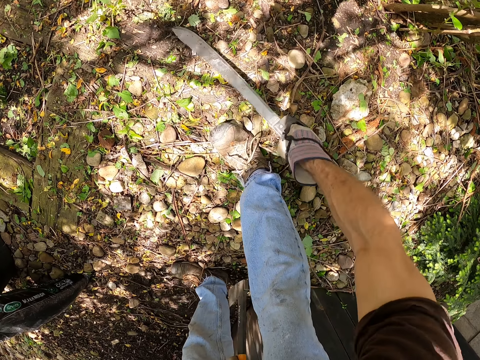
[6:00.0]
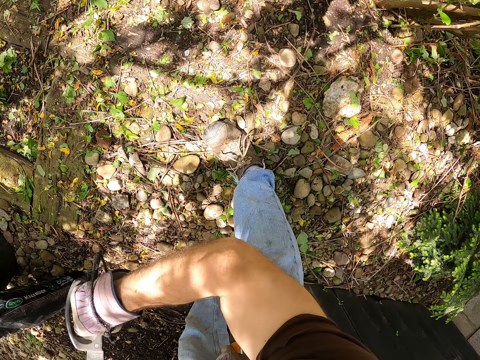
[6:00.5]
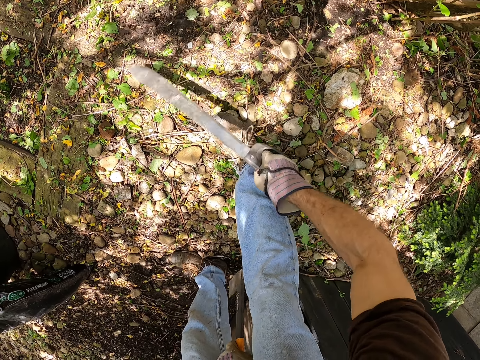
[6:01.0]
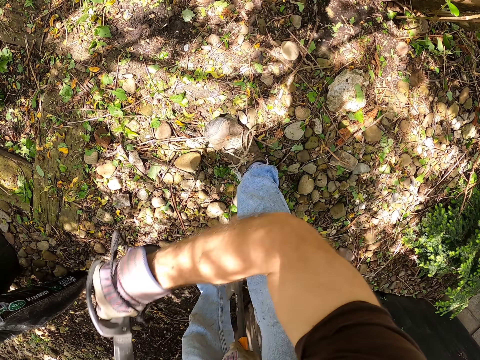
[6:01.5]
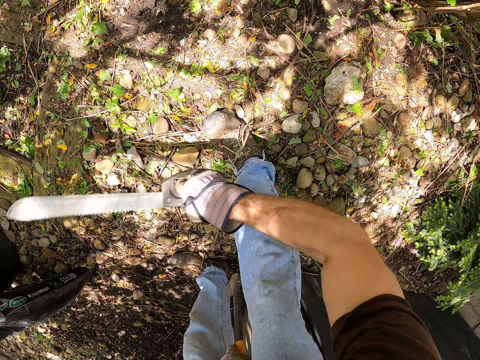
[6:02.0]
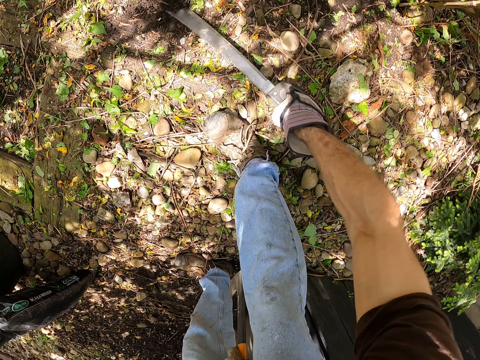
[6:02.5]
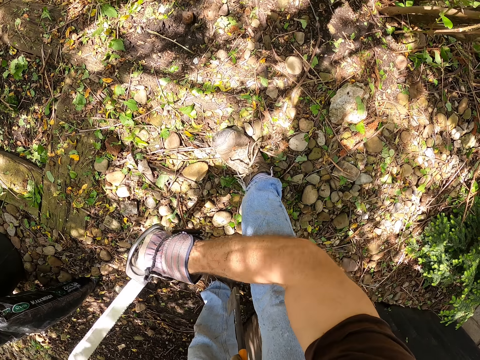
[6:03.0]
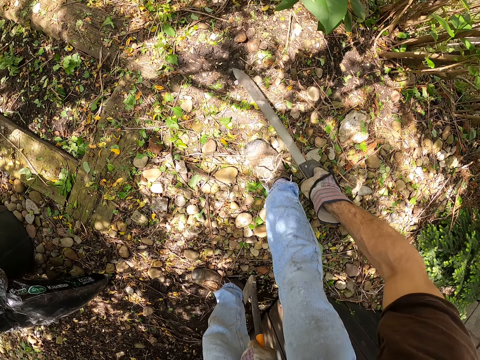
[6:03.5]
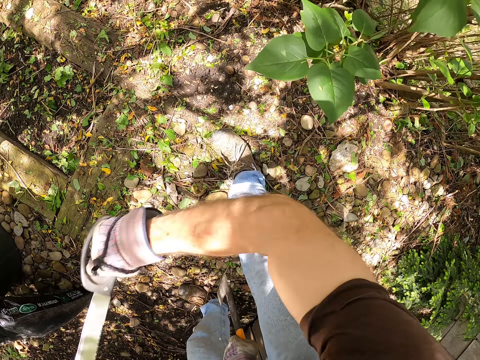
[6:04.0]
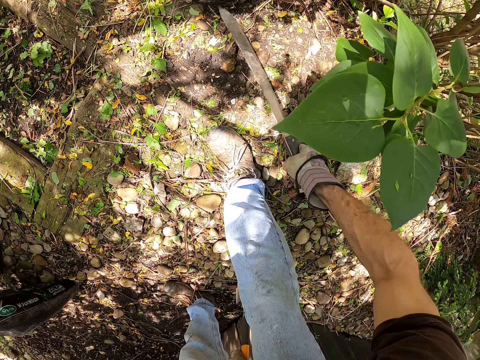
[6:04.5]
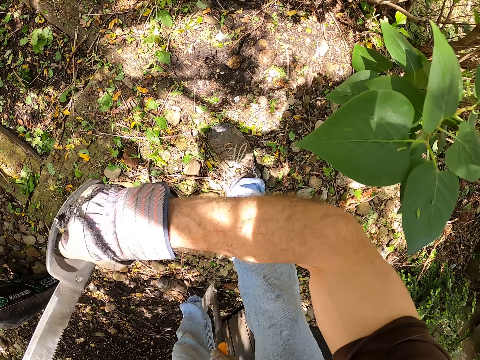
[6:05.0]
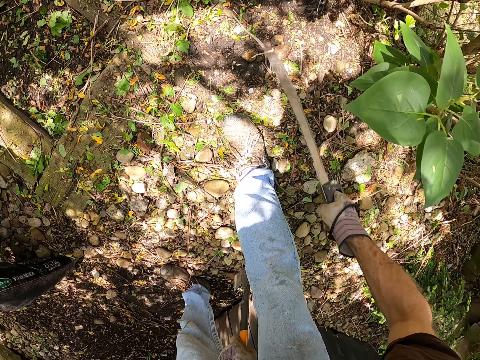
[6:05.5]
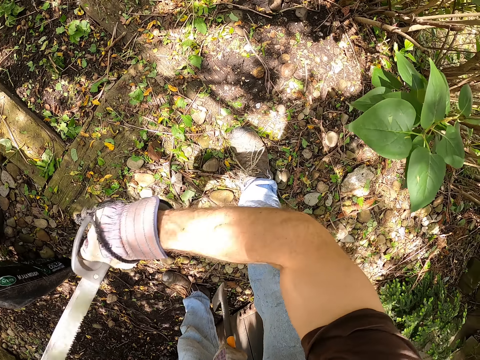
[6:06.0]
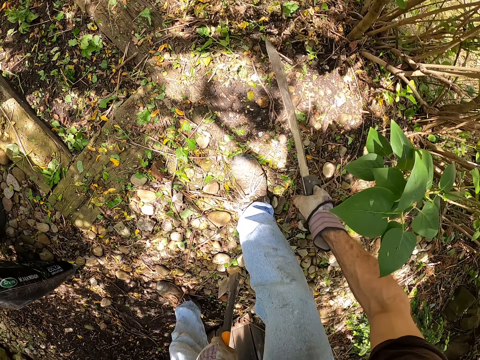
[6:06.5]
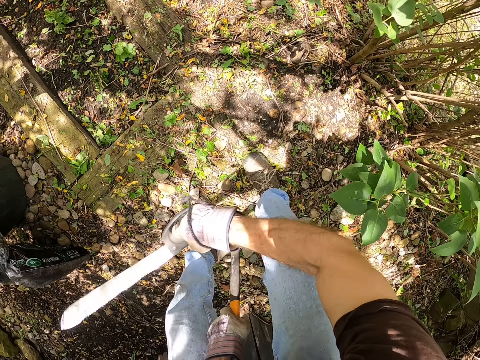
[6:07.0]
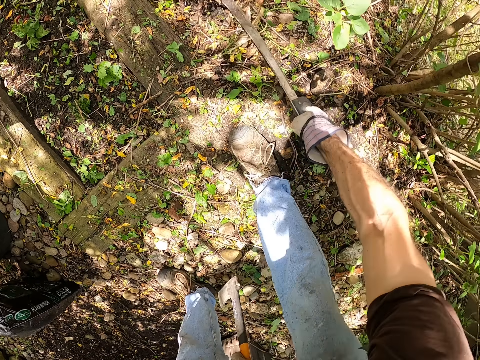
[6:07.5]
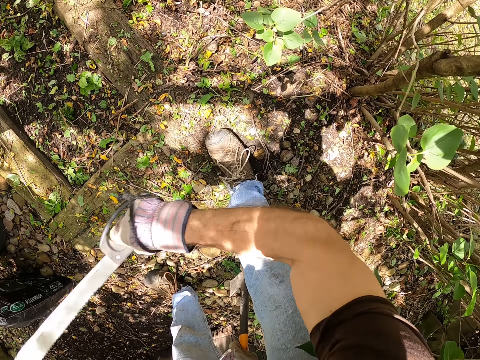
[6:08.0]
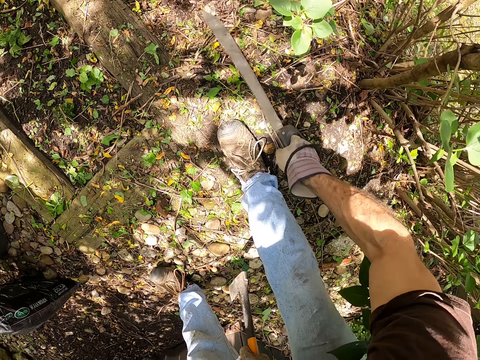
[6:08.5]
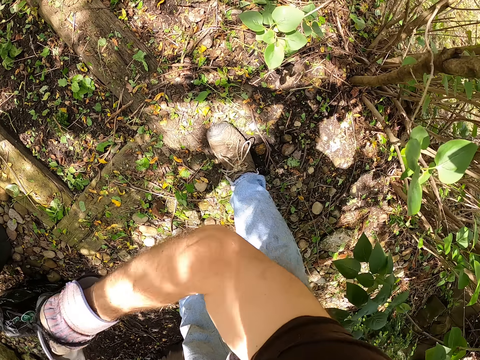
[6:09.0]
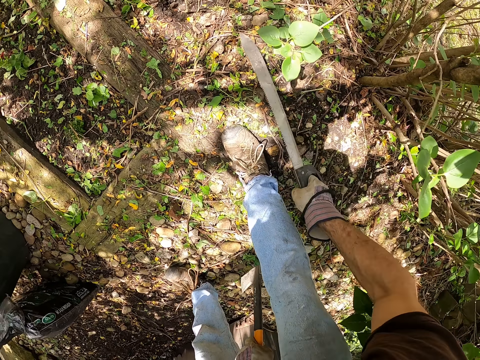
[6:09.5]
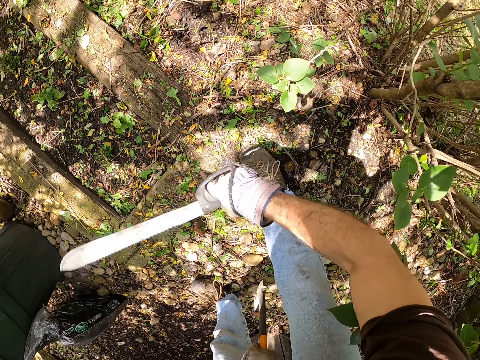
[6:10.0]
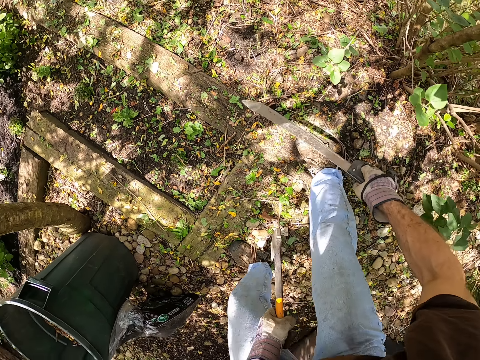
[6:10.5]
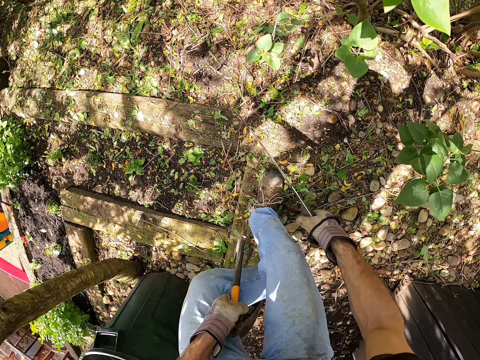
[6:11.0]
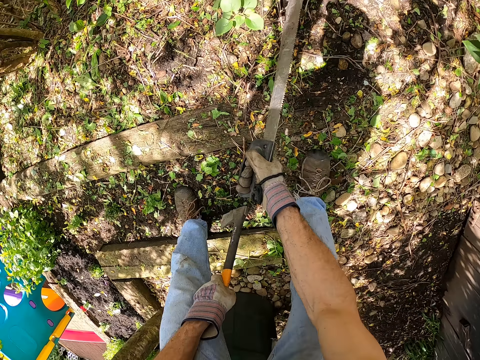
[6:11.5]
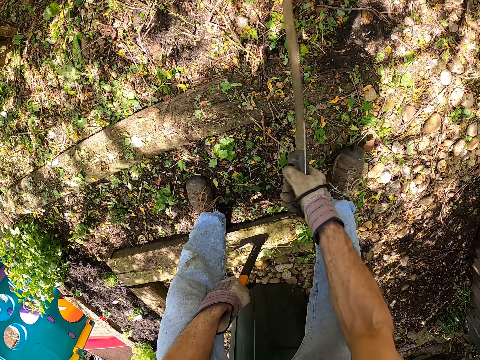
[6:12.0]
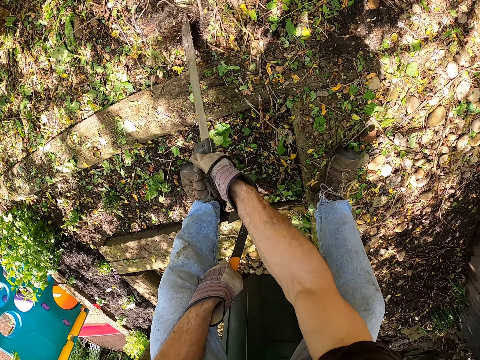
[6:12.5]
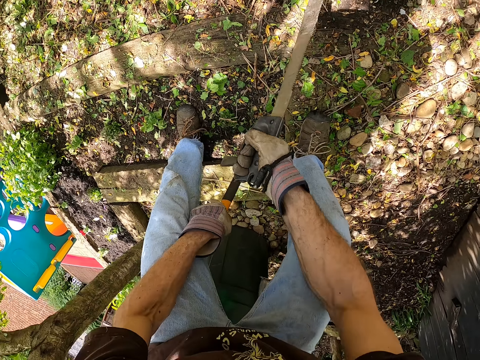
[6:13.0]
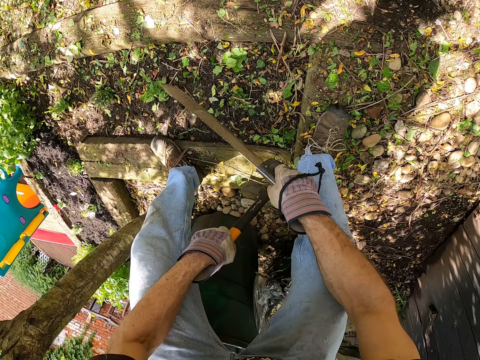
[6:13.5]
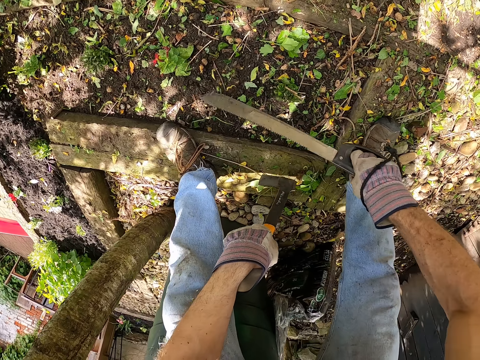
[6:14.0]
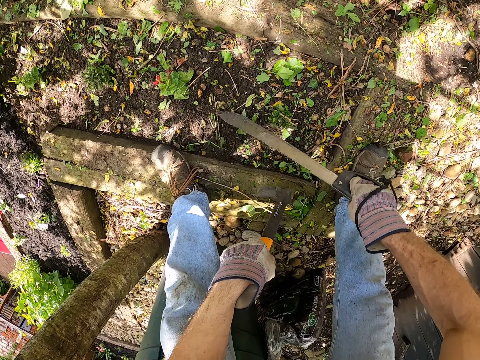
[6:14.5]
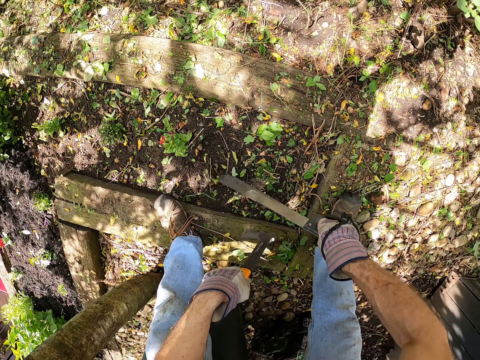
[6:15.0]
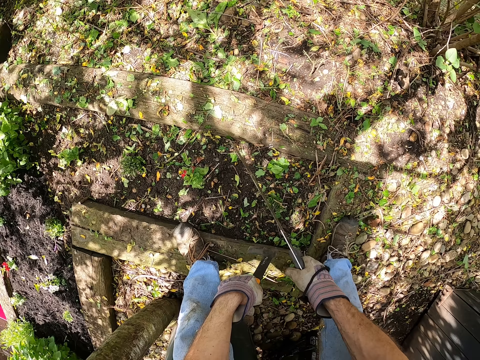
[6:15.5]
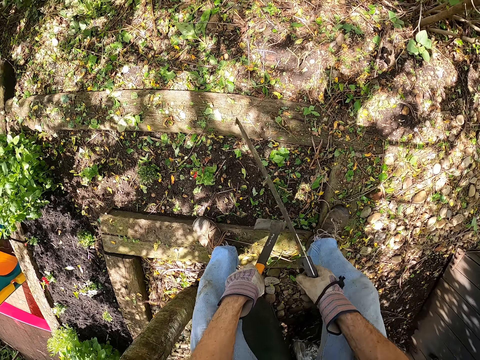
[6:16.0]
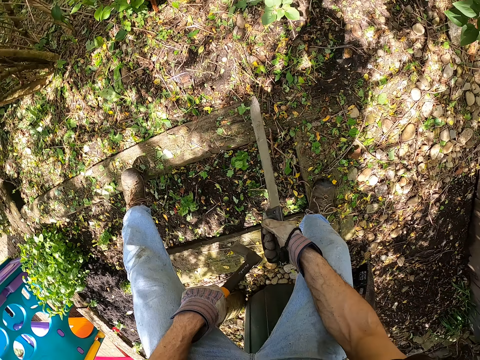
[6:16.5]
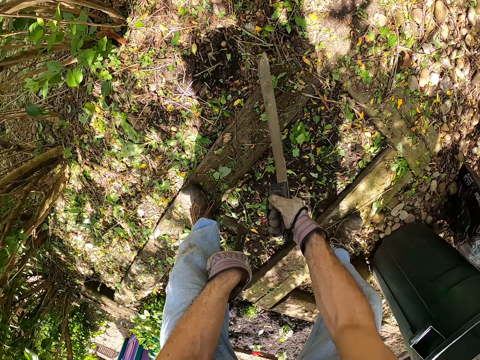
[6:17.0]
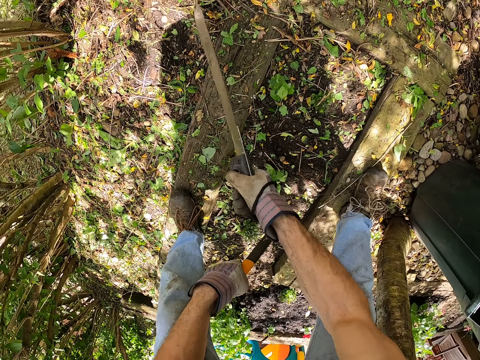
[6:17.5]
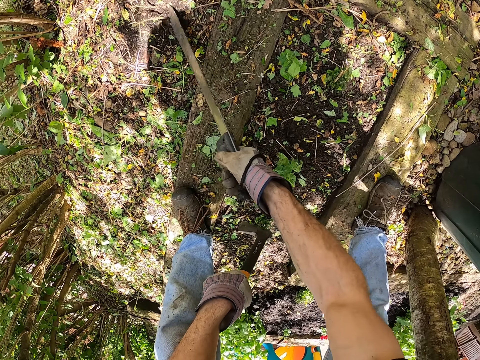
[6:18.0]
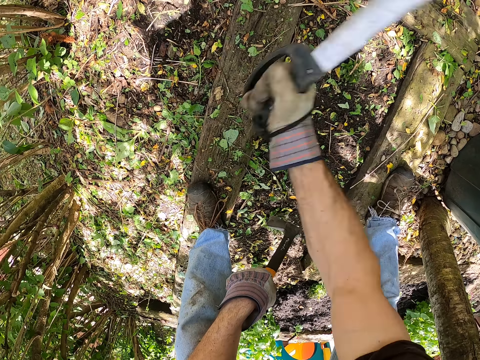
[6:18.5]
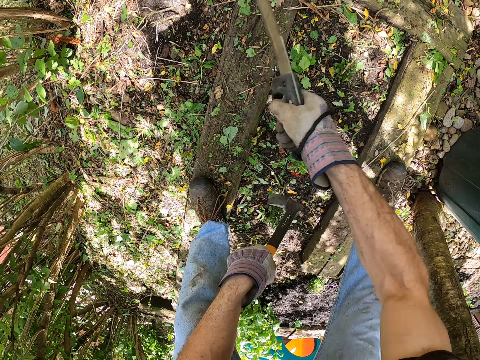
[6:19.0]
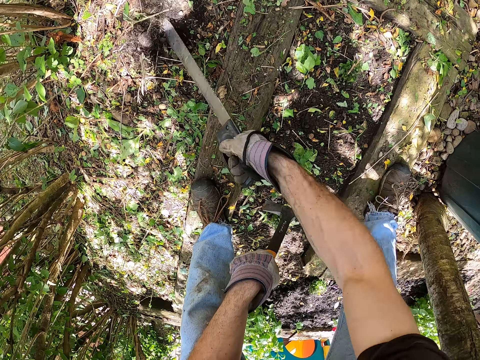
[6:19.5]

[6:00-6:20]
The camera wearer pulls the machete off the weeds. They walk around the garden. They cut the weeds with the machete. They push the weeds aside with the machete. They pull the machete off the weeds. They walk around the garden. They cut the weeds with the machete.

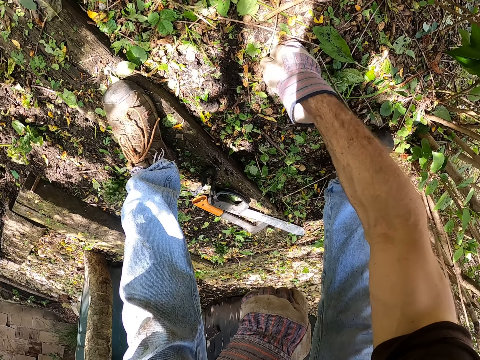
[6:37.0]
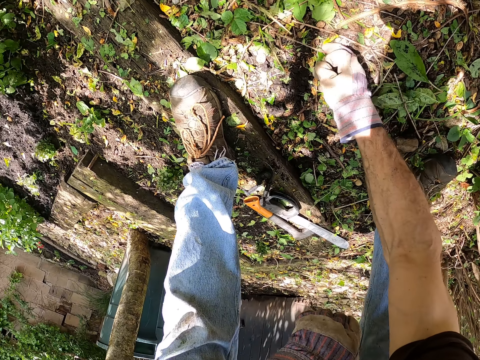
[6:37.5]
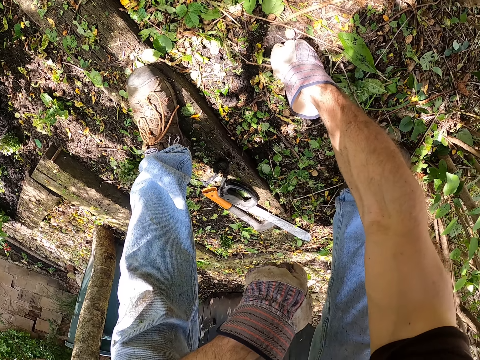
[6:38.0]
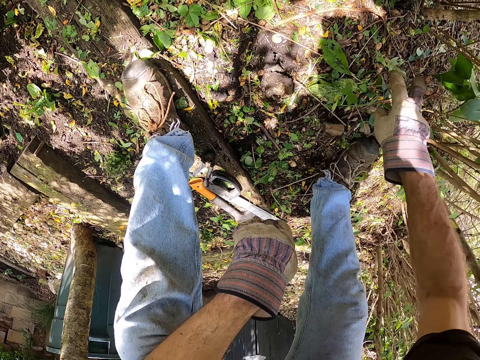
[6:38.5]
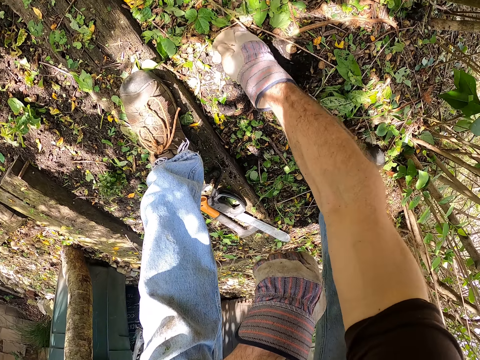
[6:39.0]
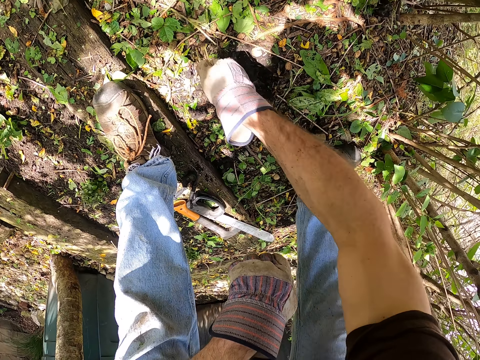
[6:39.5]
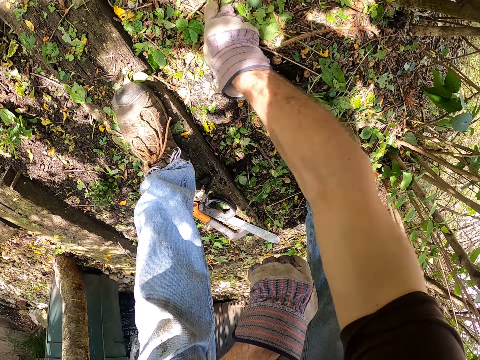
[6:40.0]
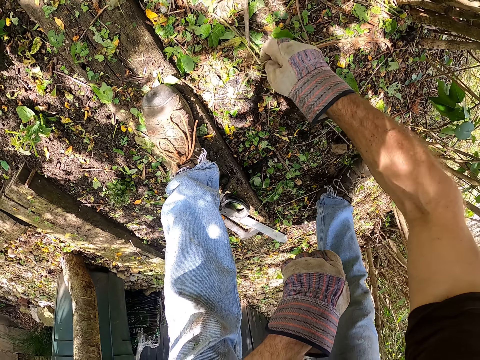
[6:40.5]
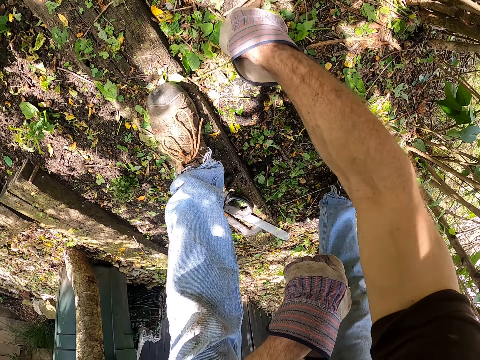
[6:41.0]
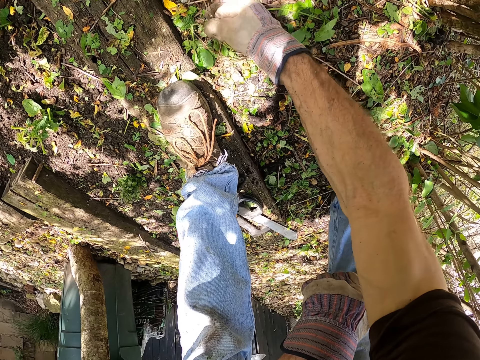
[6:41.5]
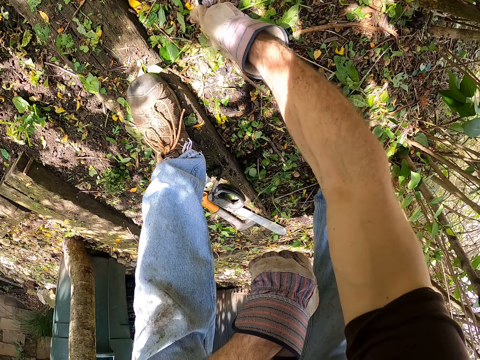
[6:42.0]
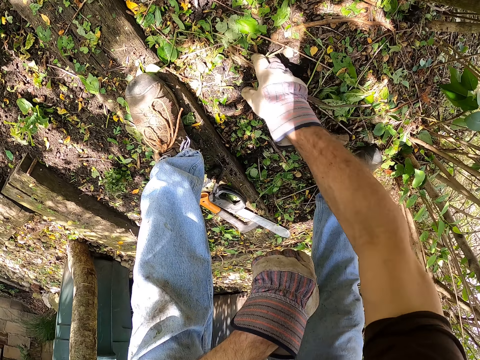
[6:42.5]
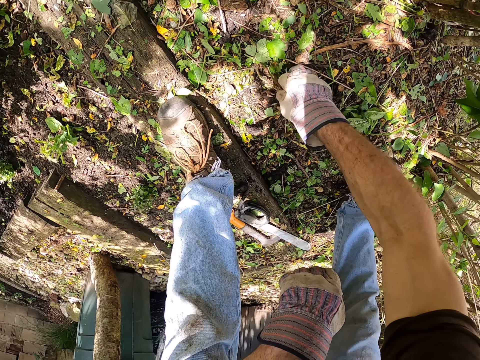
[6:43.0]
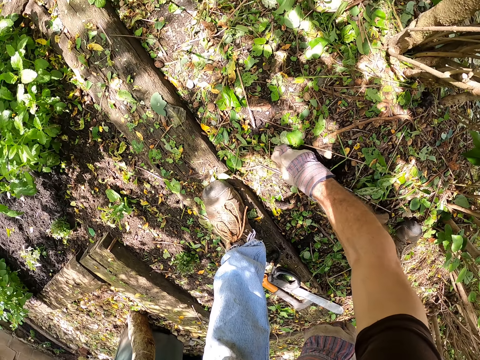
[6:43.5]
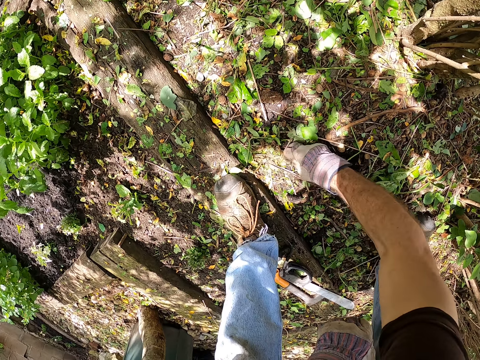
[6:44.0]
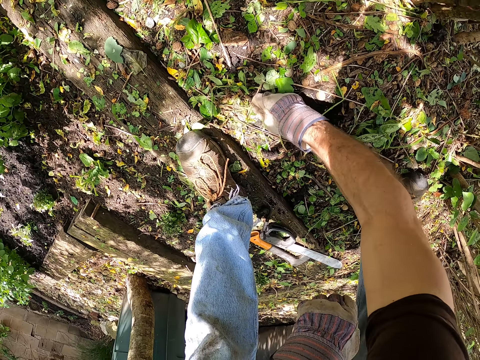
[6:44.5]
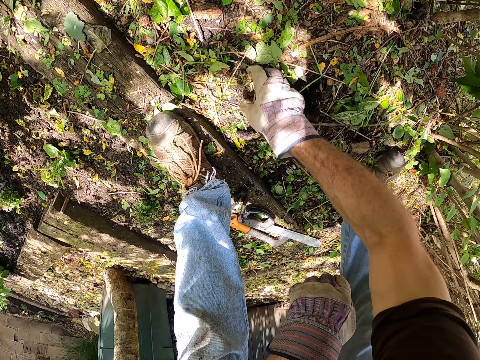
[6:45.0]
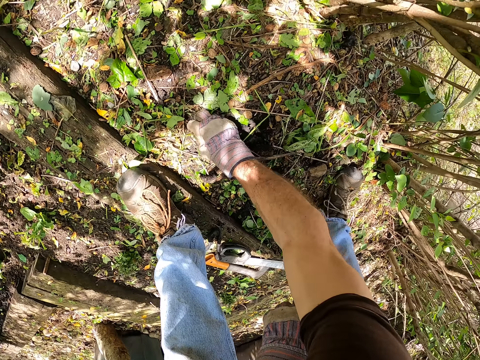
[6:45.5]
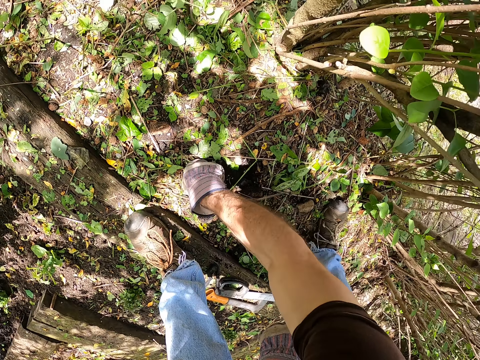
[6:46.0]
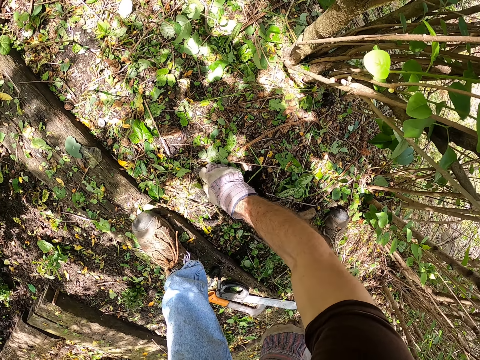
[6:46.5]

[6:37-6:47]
The camera wearer throws the weeds aside. He pulls the weeds with his hand. He throws the weeds aside. He pulls the weeds with his hand.
